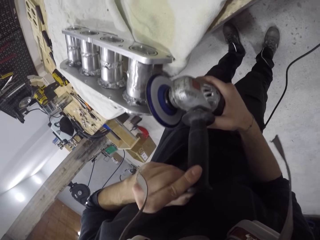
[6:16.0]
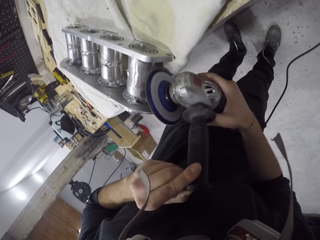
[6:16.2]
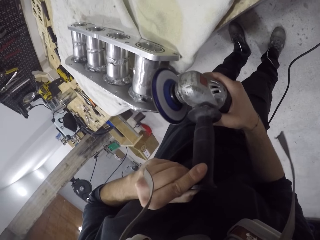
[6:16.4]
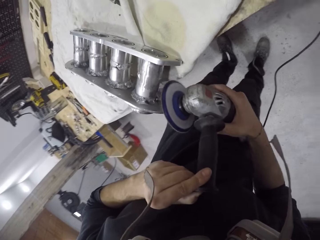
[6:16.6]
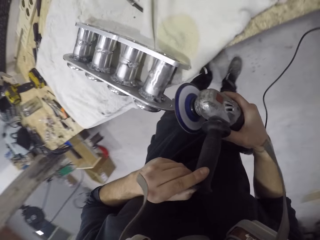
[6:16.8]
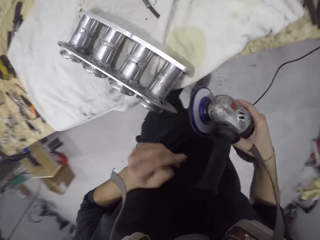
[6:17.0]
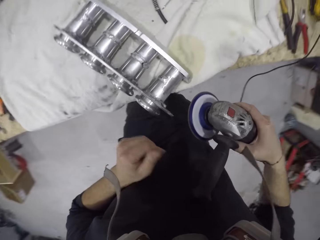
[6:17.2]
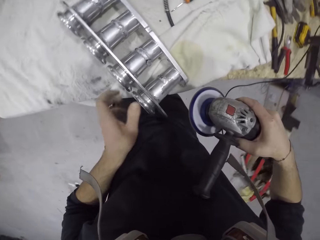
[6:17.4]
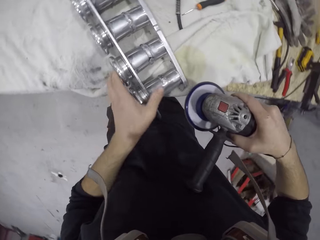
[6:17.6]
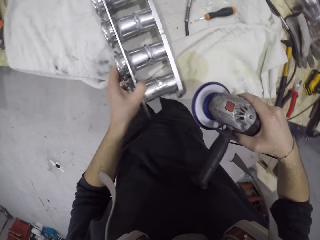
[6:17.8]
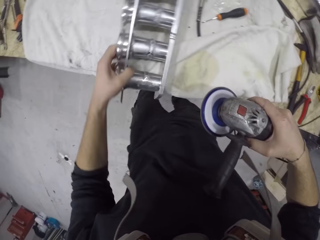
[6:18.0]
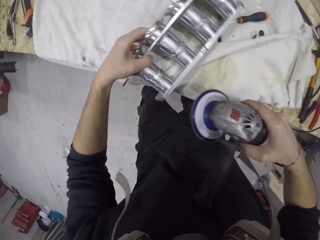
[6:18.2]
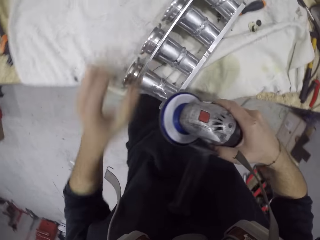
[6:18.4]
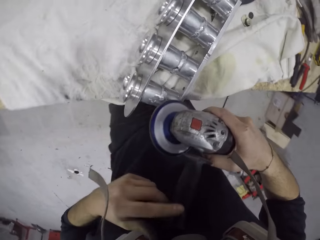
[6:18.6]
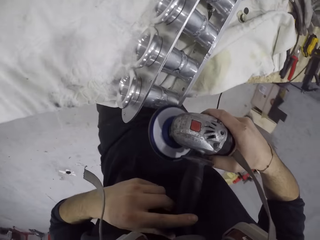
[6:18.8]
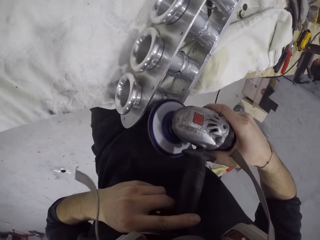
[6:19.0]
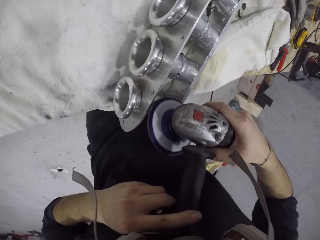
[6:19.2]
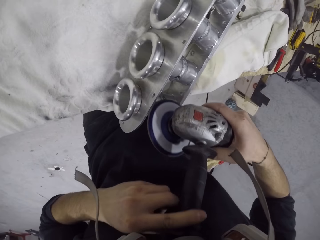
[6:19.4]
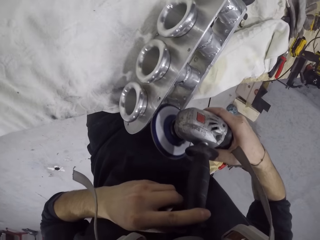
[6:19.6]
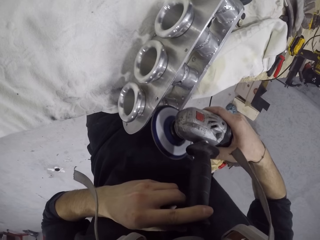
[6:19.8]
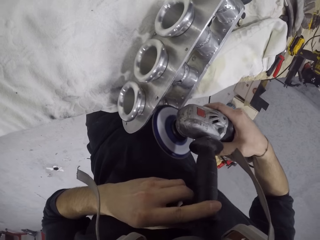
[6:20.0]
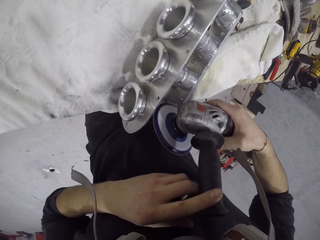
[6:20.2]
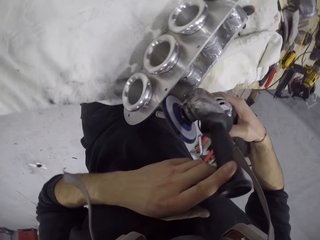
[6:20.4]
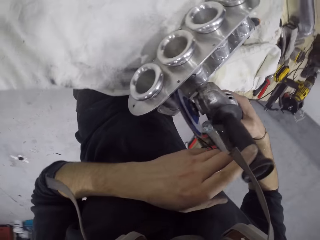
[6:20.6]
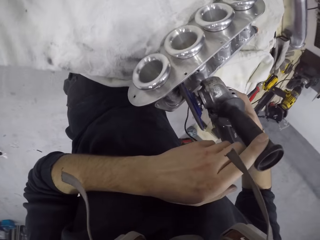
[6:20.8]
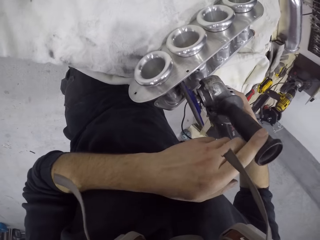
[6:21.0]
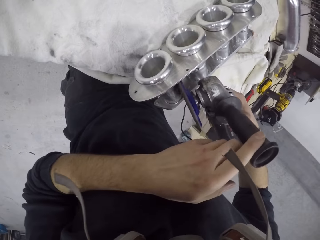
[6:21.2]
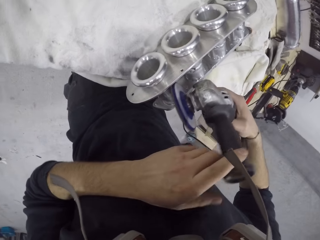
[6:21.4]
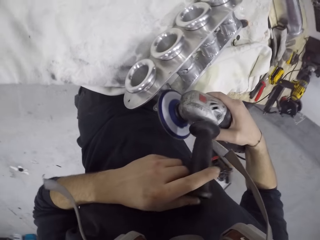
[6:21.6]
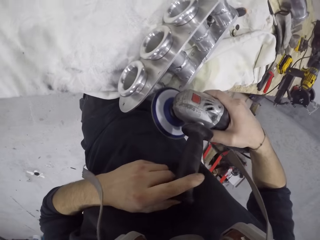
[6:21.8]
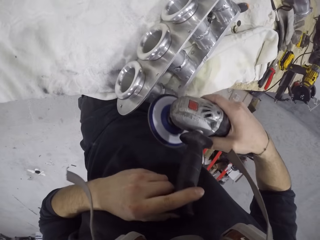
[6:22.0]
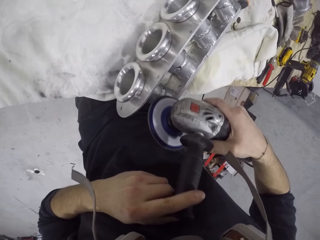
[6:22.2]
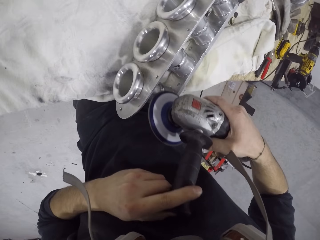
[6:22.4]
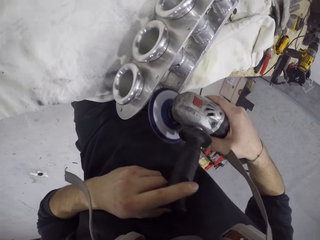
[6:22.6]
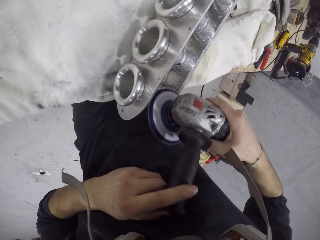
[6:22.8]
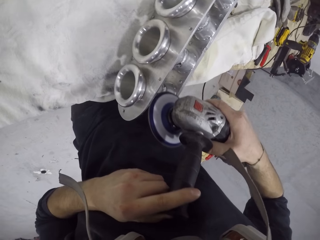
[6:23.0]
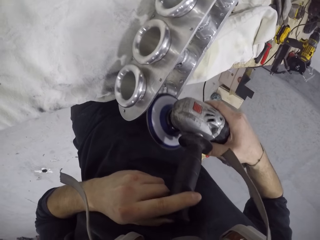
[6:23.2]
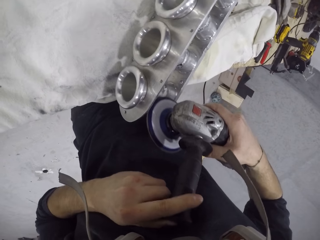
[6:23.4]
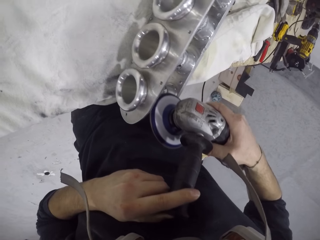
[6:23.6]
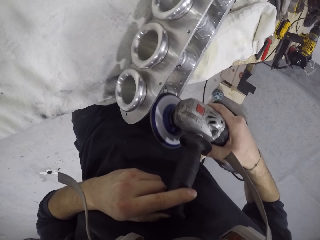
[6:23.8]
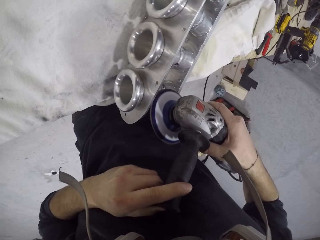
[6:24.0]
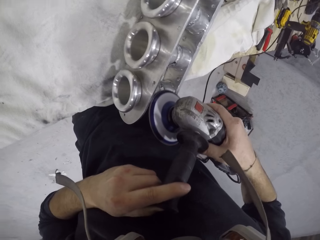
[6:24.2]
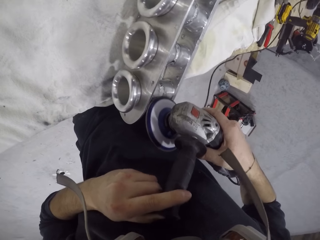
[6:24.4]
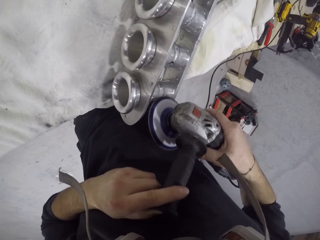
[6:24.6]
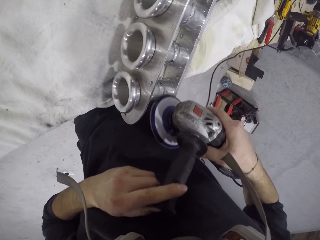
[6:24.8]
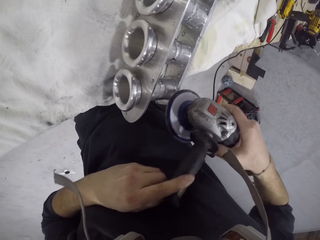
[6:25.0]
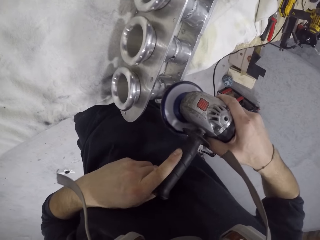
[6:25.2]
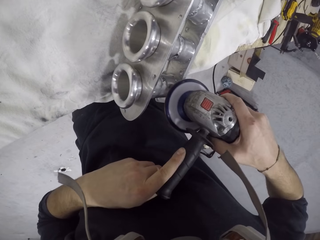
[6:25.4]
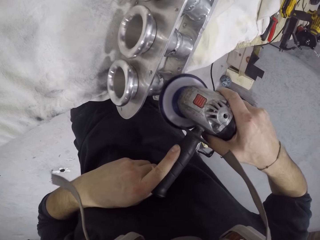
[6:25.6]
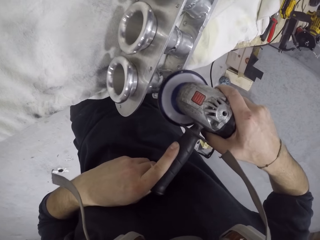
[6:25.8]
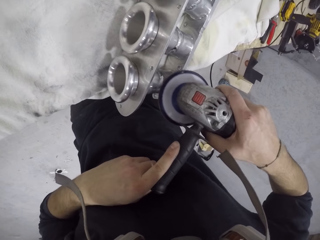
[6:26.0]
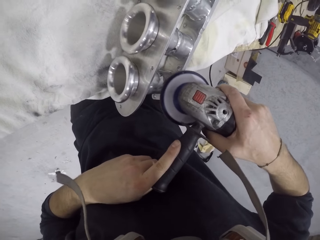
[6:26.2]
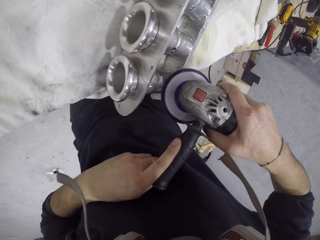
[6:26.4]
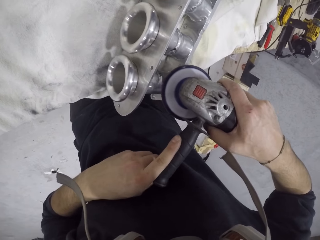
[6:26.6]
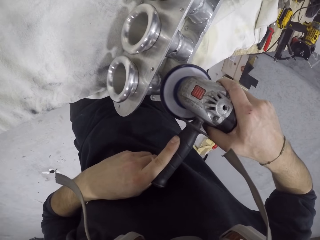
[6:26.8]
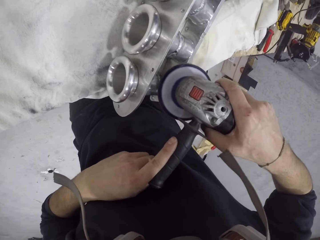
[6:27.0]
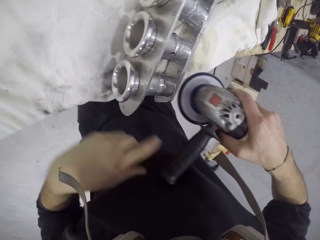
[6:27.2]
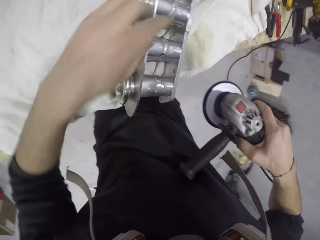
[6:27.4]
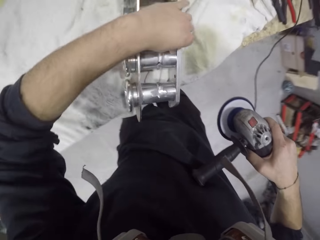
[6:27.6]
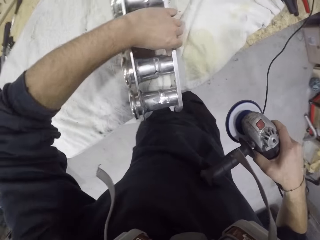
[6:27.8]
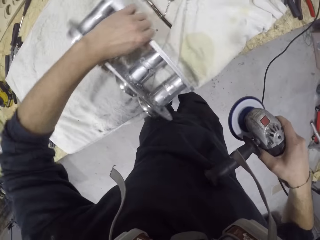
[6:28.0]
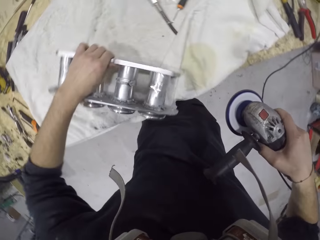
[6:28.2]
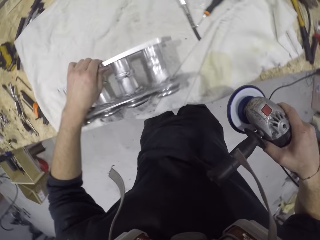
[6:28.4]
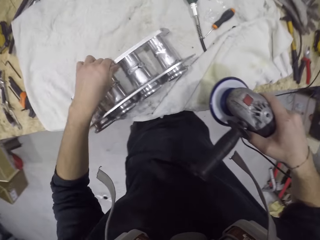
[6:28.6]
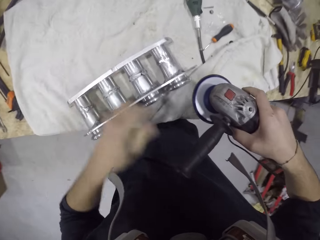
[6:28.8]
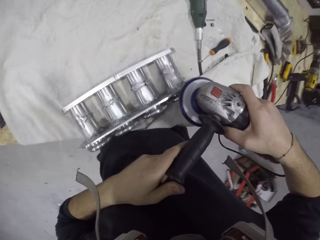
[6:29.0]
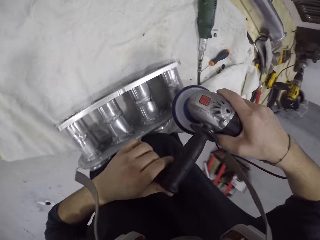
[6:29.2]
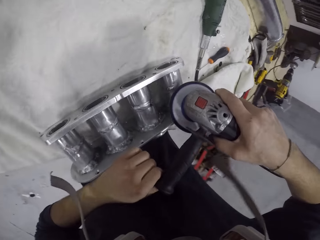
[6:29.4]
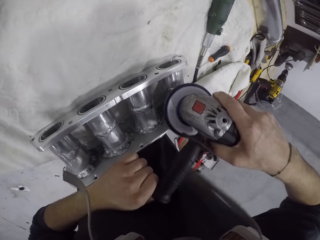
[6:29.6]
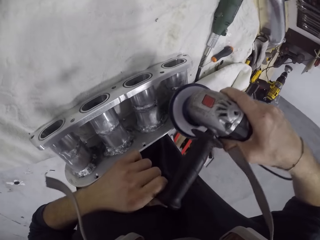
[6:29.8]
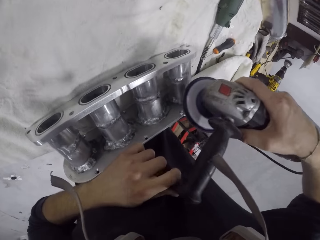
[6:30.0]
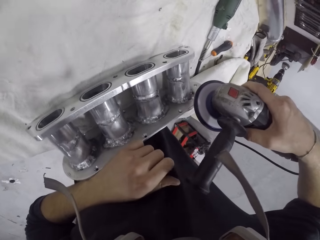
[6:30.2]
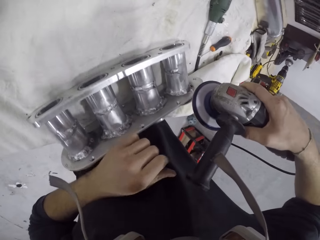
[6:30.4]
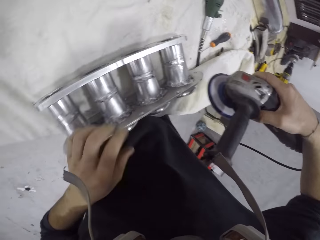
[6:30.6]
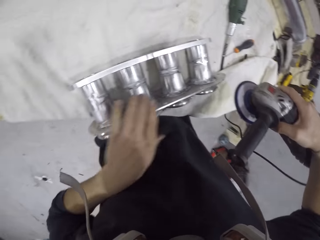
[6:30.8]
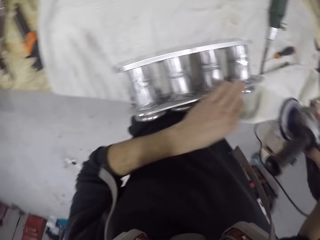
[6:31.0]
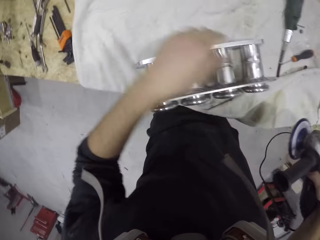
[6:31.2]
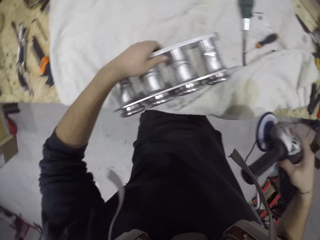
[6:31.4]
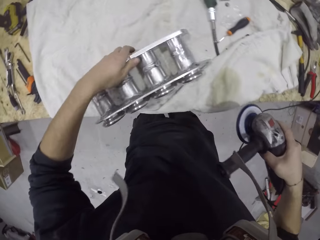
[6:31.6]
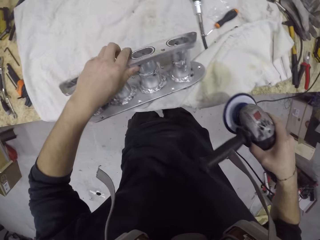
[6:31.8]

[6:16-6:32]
The camera wearer adjusts the intake manifold on the table with his left hand. He sands the intake manifold on the table with the sanding machine in his hands. He adjusts the intake manifold on the table with his left hand. He sands the intake manifold on the table with the sanding machine in his hands. He wipes the intake manifold on the table with his left hand.

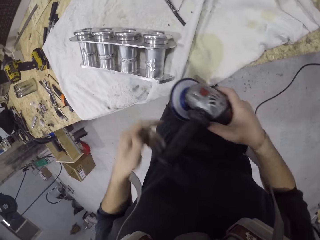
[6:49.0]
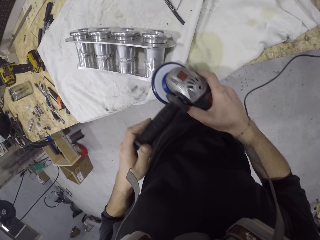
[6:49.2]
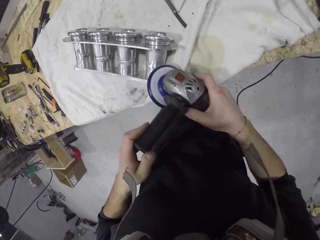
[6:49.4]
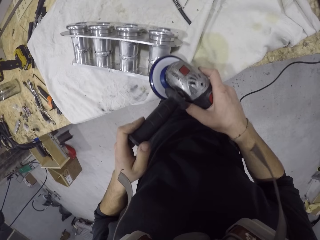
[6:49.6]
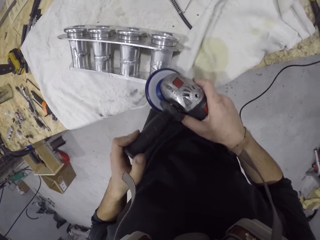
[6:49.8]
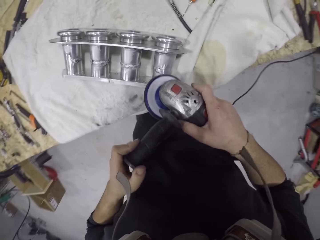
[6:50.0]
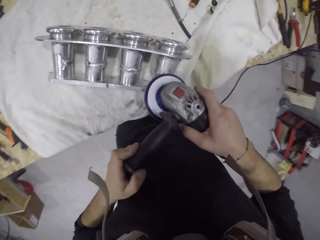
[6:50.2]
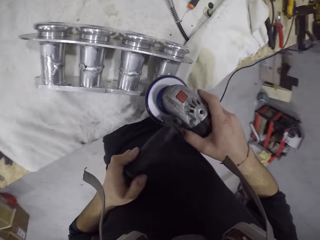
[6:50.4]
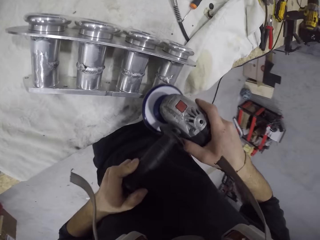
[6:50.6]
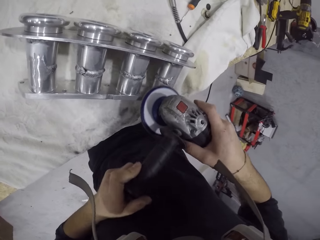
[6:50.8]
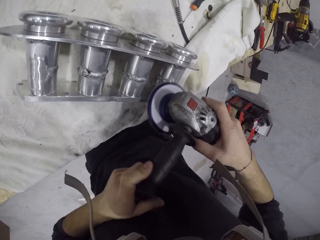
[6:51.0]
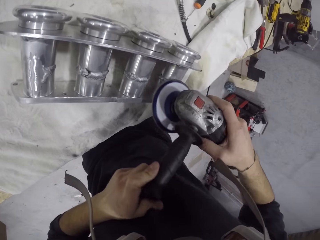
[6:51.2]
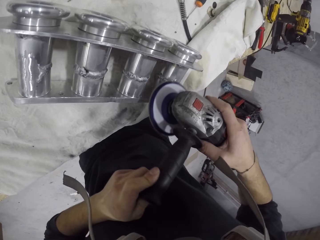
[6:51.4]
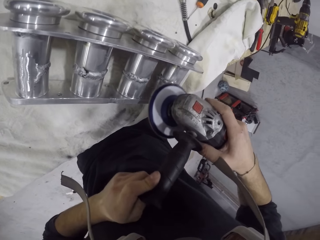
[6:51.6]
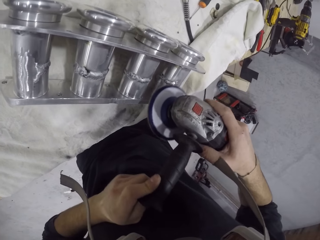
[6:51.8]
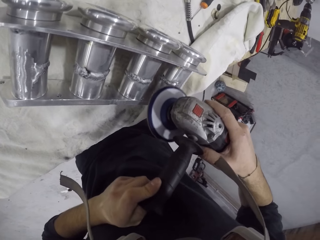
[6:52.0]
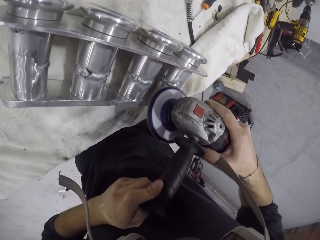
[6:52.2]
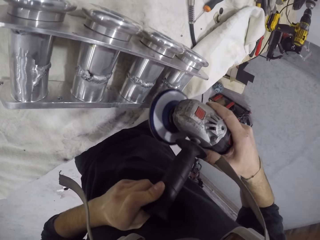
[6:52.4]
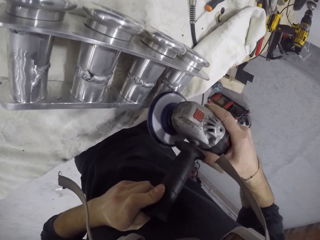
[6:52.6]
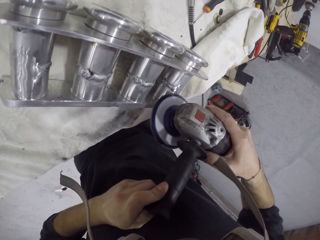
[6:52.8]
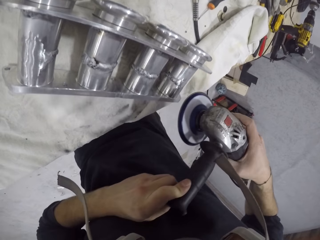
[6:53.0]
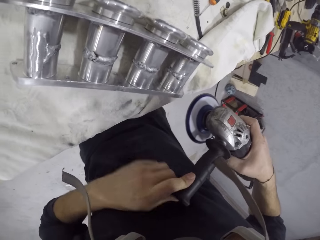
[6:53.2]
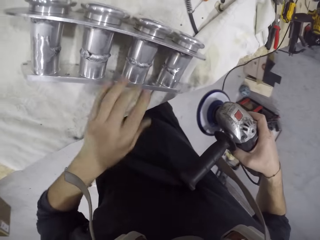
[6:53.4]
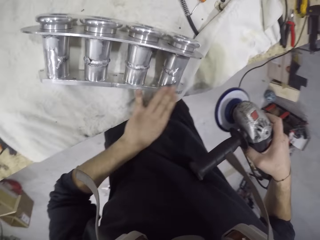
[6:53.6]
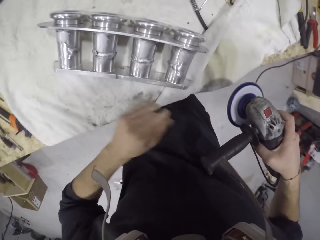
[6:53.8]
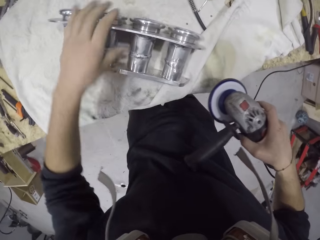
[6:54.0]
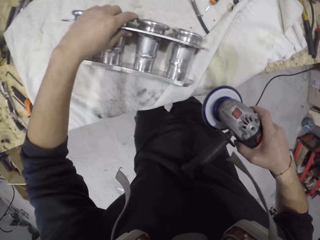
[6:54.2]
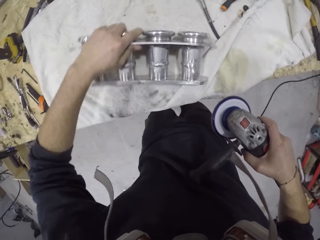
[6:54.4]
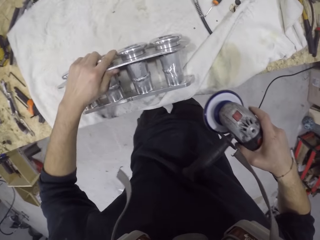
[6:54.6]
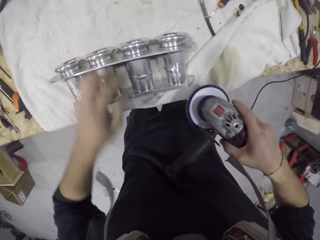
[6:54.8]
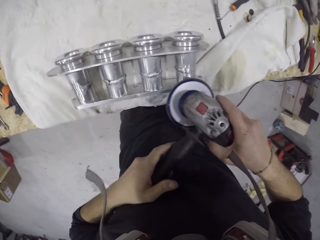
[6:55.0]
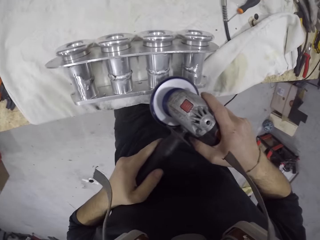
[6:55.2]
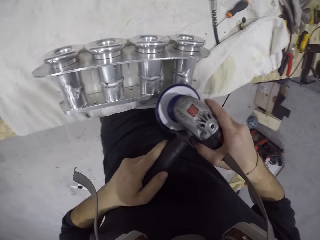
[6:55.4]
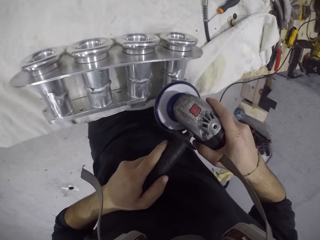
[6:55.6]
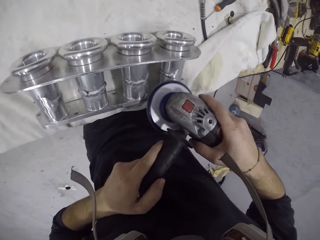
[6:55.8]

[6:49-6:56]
The camera wearer sands the intake manifold on the table with the sanding machine in his hands. He wipes the intake manifold on the table with his left hand. He adjusts the intake manifold on the table with his left hand. He sands the intake manifold on the table with the sanding machine in his hands.
